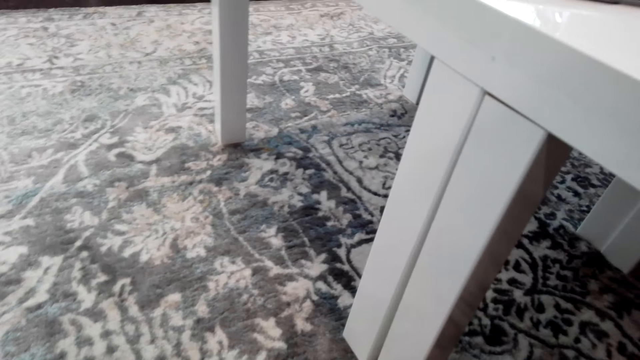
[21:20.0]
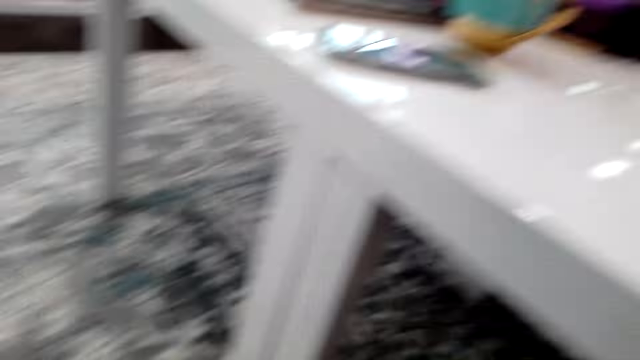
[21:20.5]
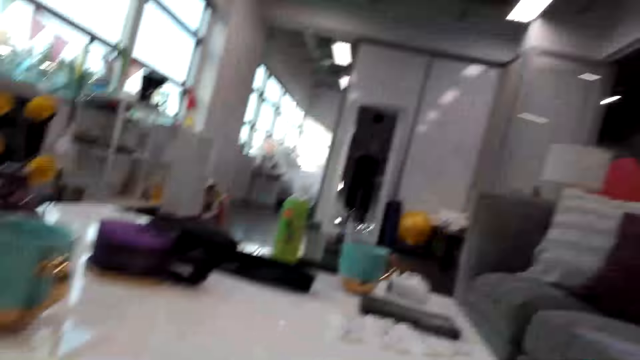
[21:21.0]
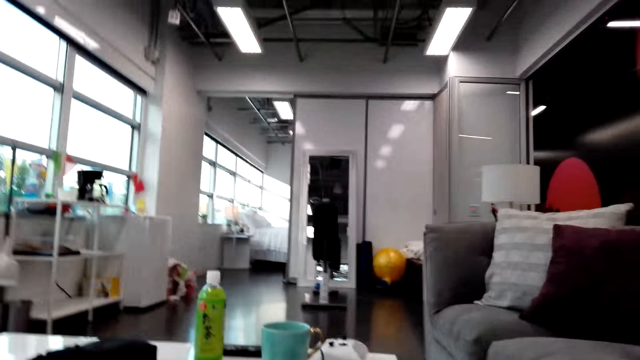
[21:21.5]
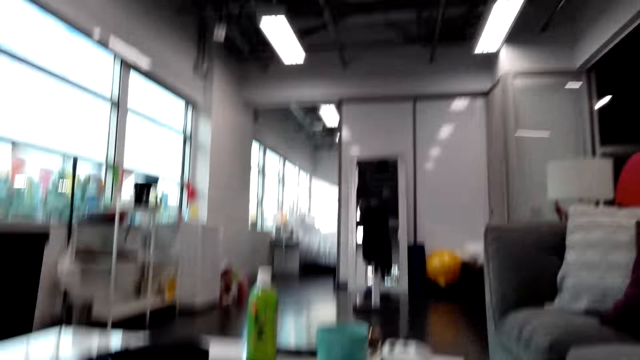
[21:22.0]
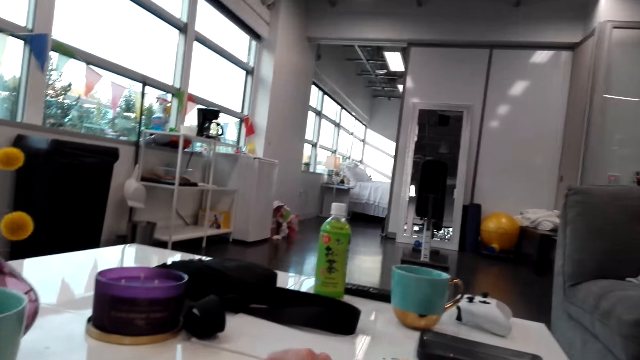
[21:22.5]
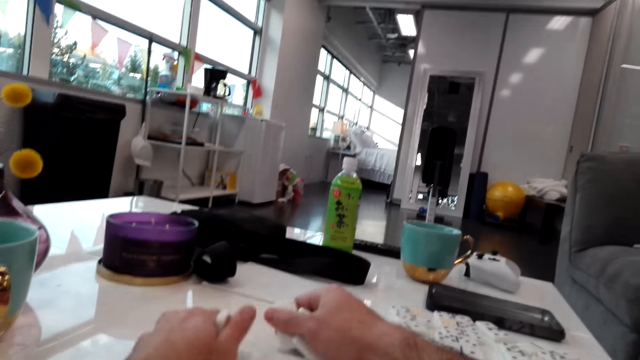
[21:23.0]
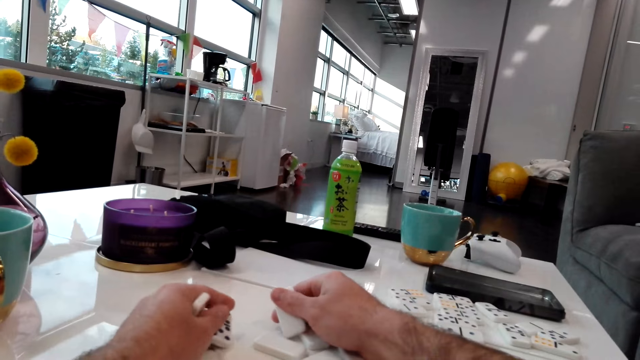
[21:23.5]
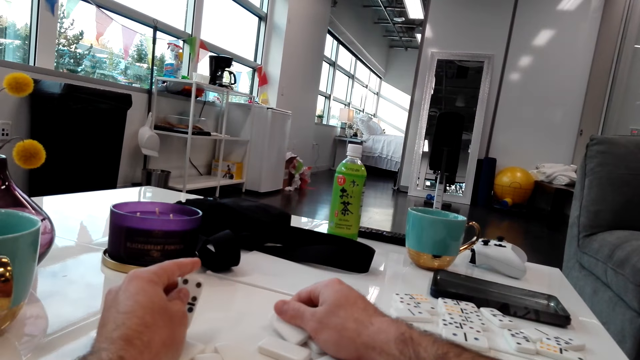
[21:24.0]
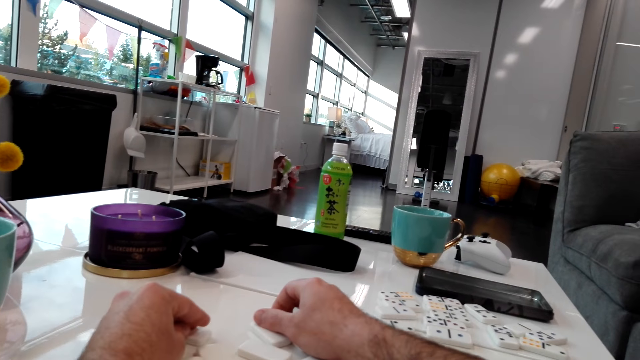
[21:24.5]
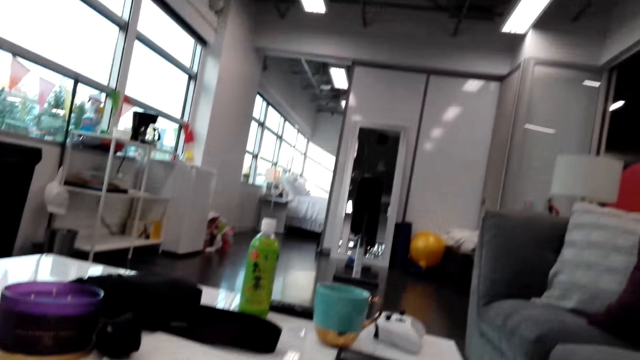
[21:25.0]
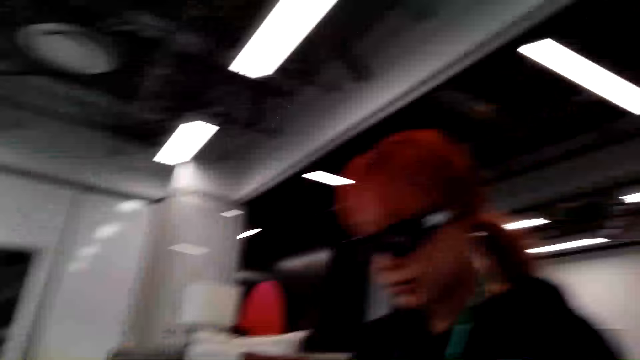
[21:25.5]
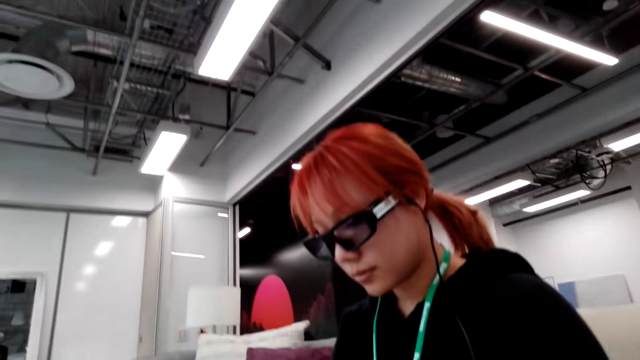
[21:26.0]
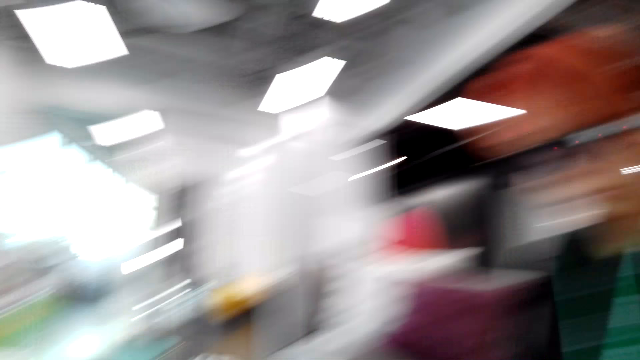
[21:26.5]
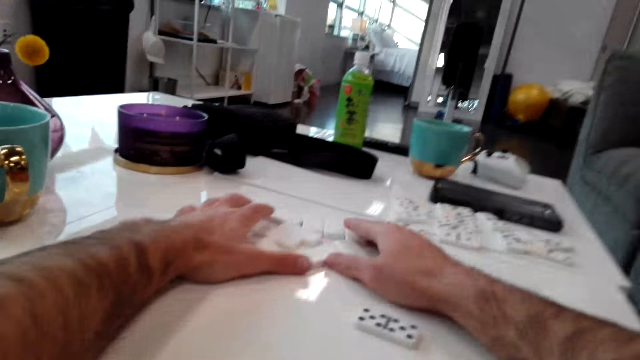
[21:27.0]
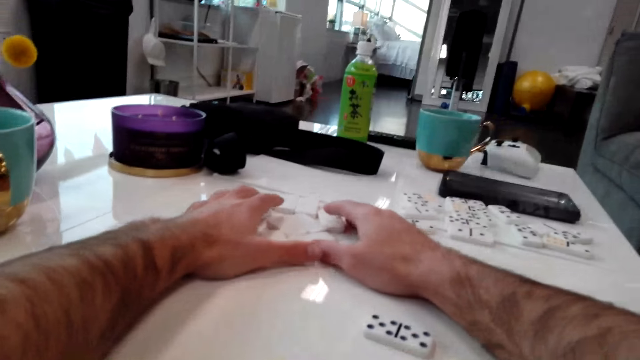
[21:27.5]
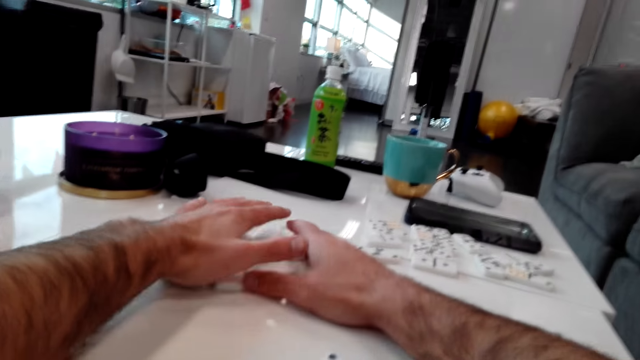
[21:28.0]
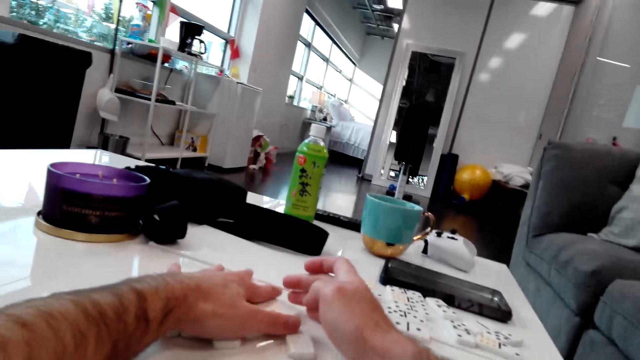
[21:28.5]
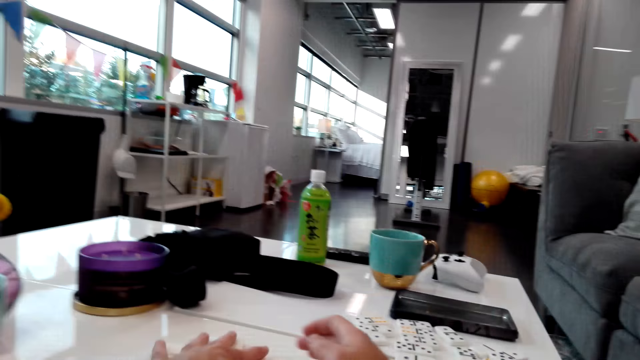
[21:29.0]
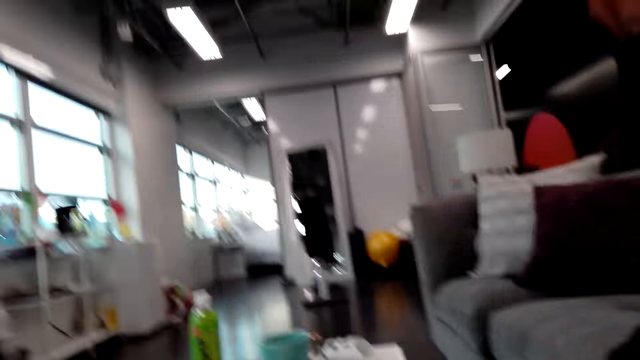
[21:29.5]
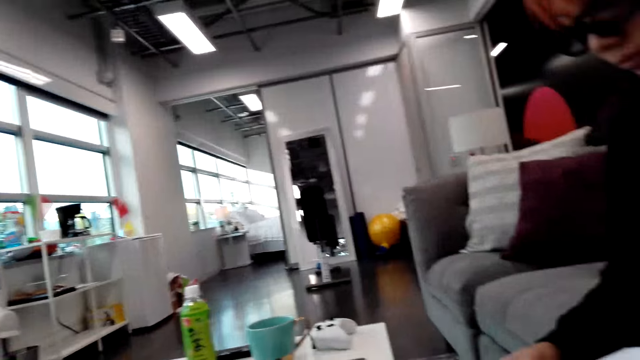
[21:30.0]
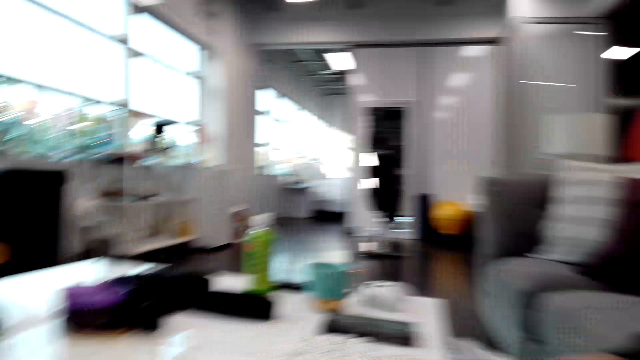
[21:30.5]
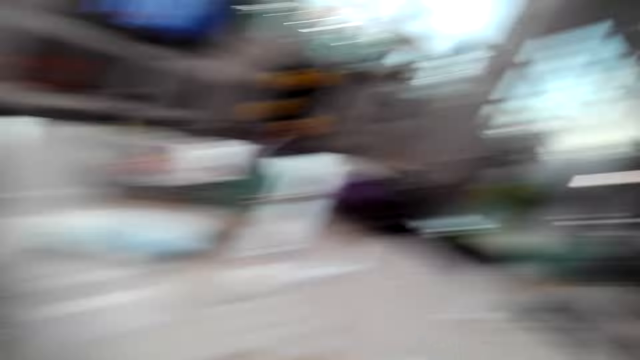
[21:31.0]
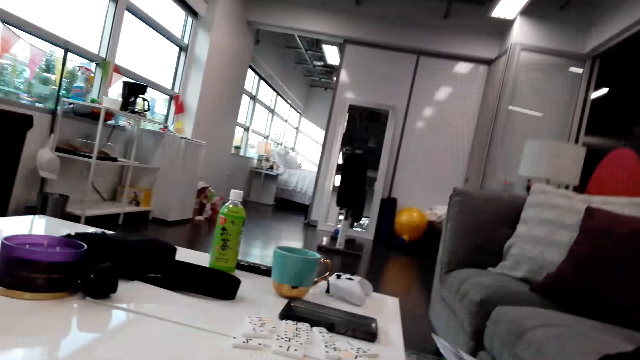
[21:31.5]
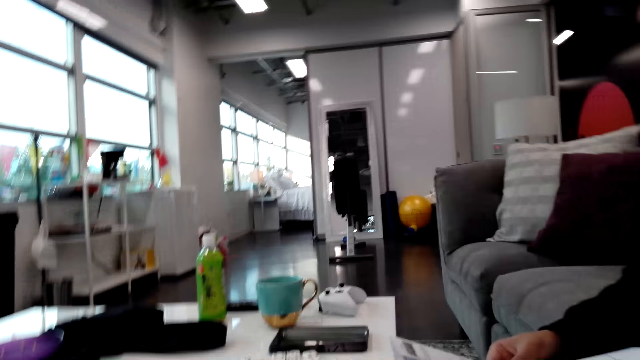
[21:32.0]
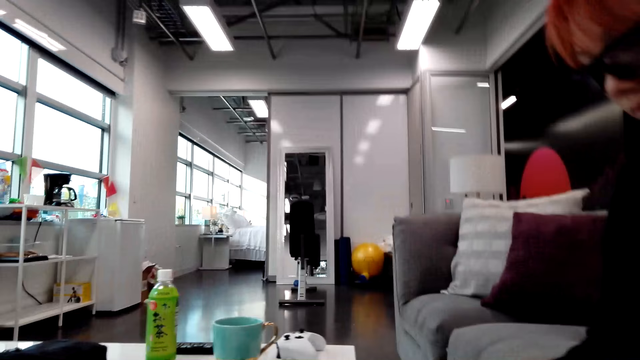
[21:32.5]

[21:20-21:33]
The camera wearer looks around and puts the dominoes or dice on the table. They look around, talk to a person, look around, and grab the dice on the table. They assemble the dominoes, talk to the person, and look around.

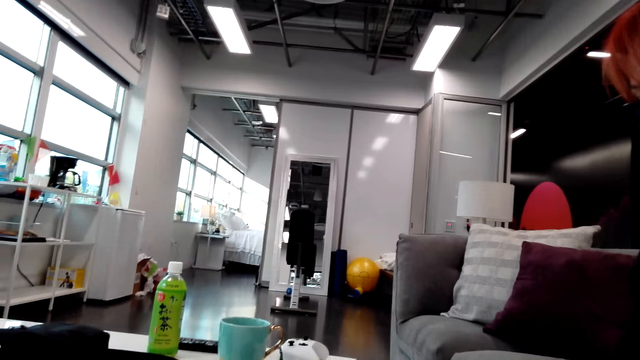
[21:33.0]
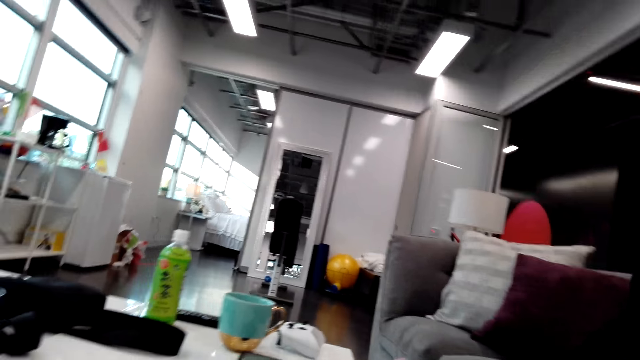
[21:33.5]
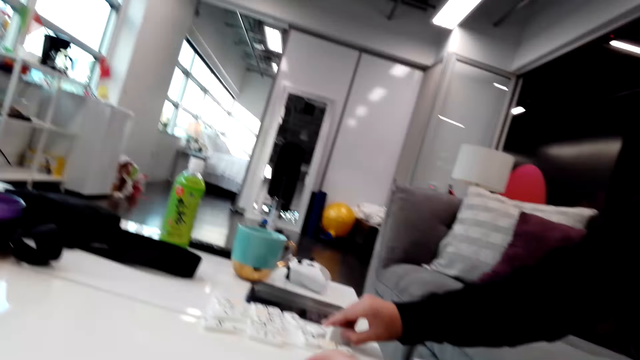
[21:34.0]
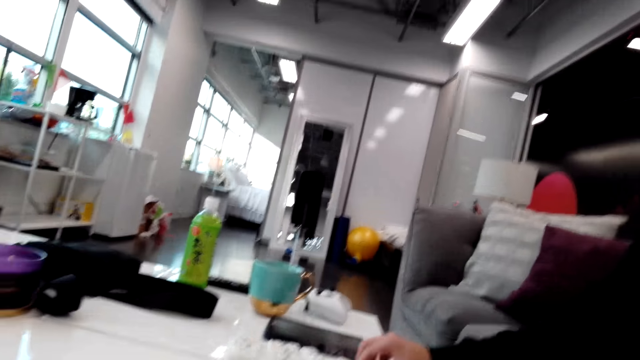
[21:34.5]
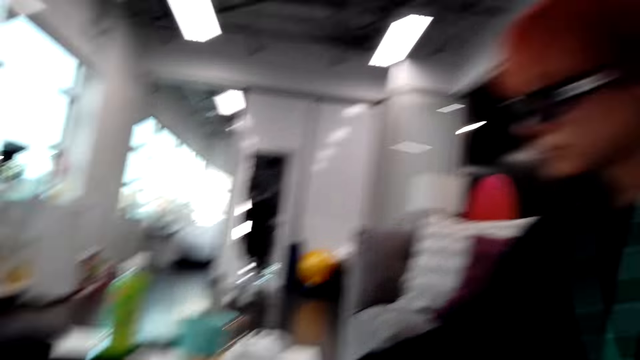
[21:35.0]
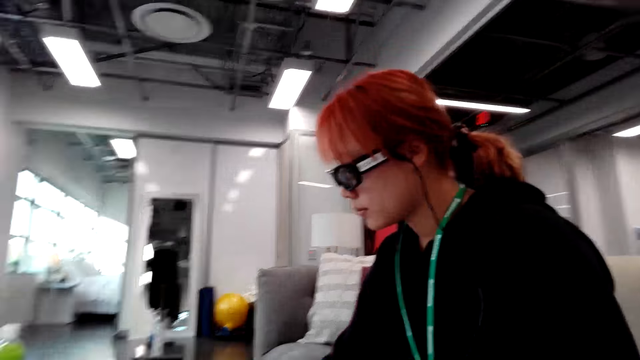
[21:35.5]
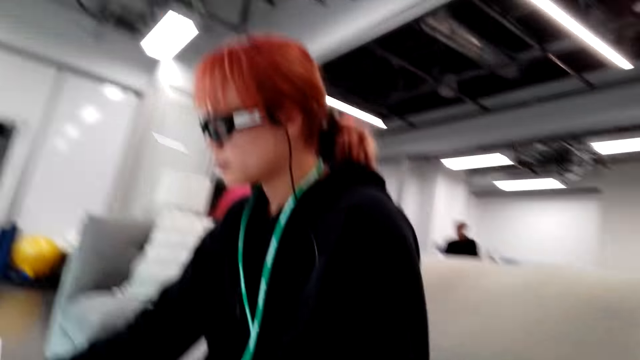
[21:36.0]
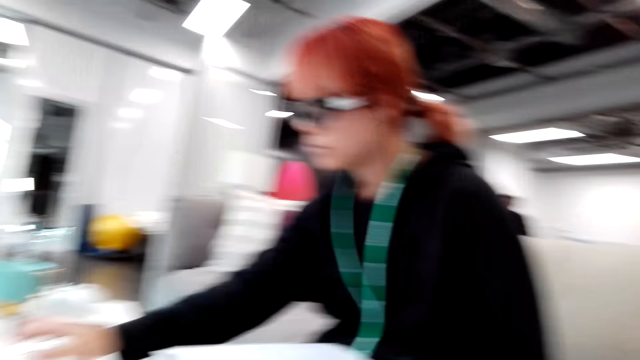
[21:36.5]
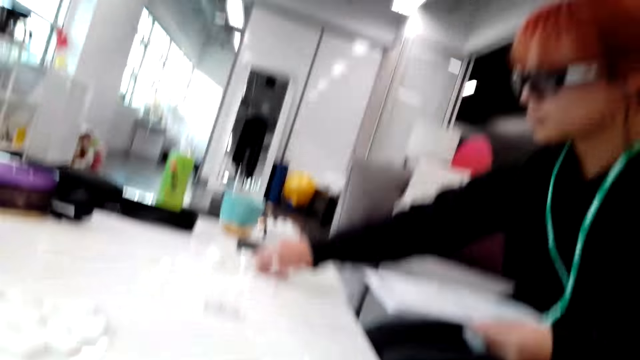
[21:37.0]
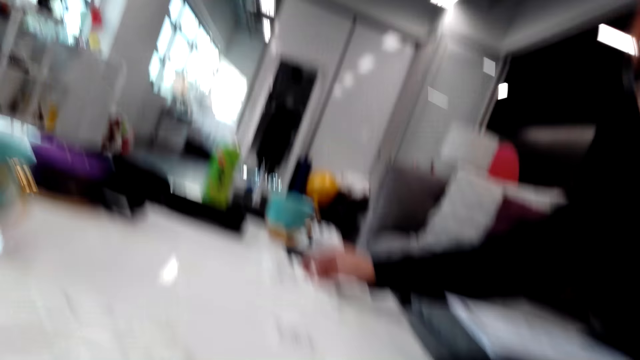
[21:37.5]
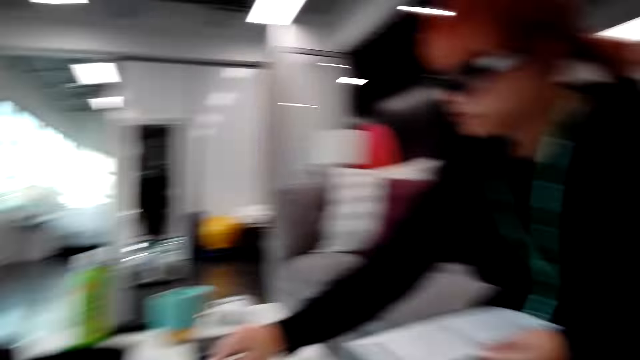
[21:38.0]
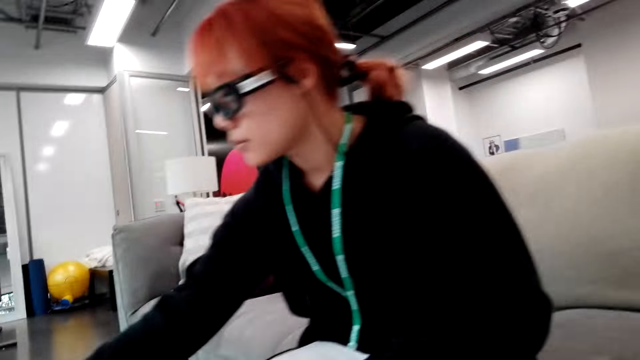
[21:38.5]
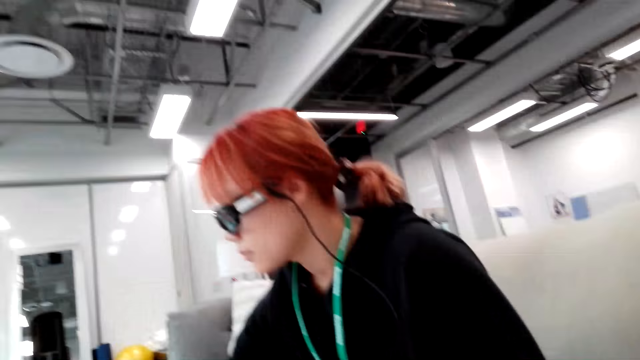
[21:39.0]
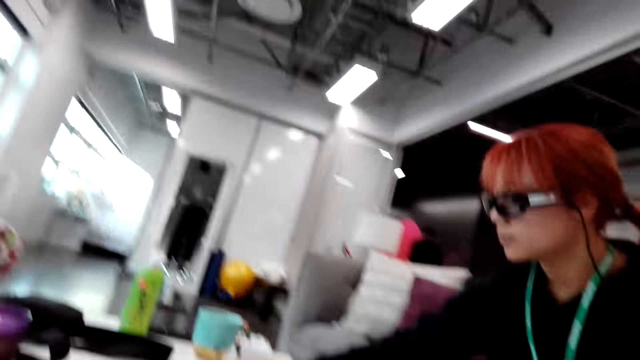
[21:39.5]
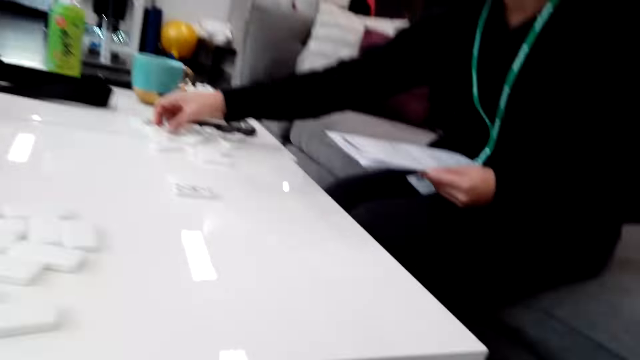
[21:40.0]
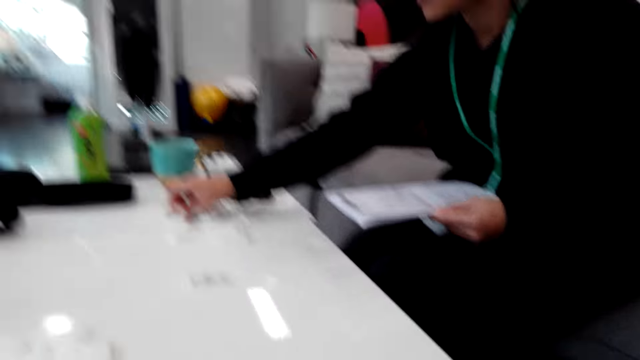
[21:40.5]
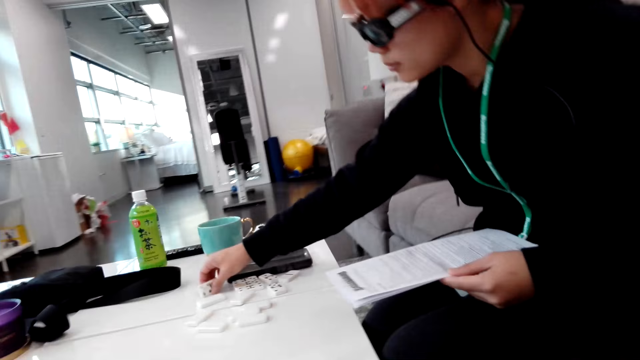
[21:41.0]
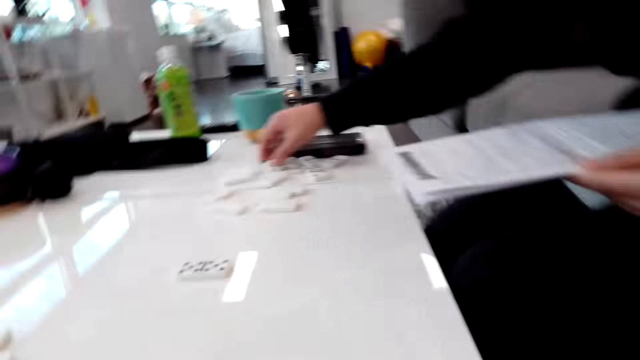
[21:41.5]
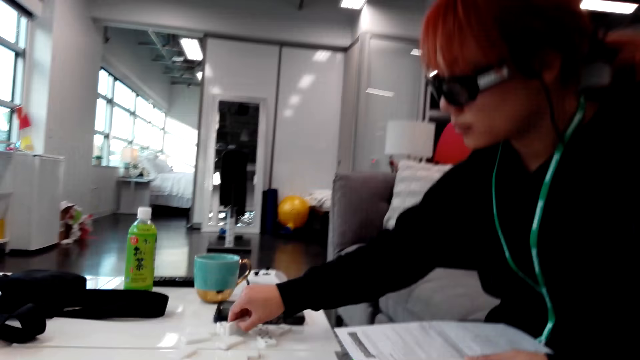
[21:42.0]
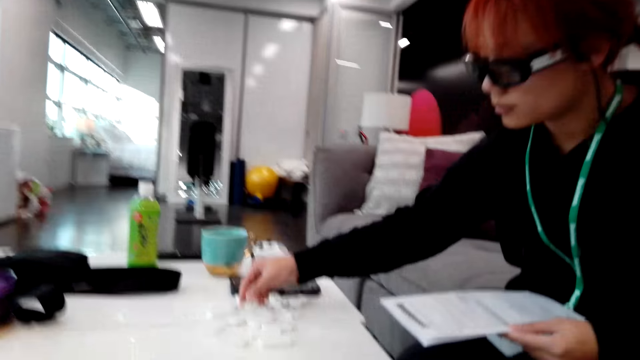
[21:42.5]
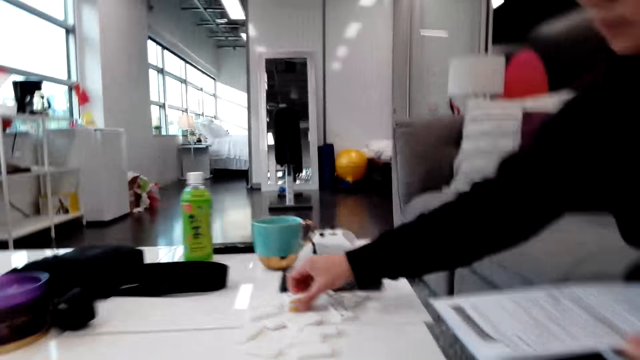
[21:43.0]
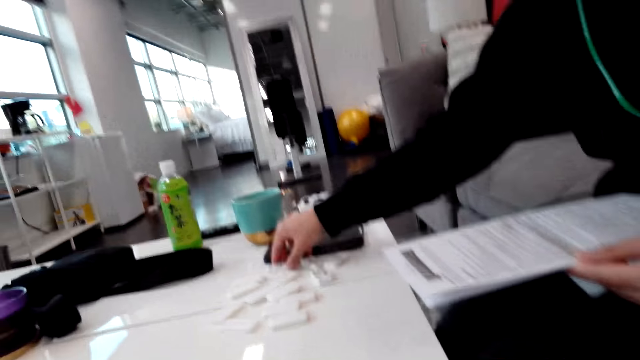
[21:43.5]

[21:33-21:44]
A woman puts the dice on the table and turns the dominoes upside down. The camera wearer talks to the woman and stares around. The woman plays the dice game on the table. The camera wearer talks to the woman.
